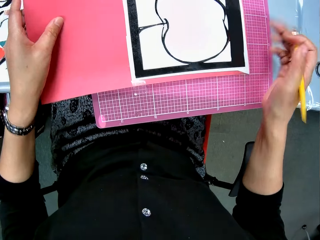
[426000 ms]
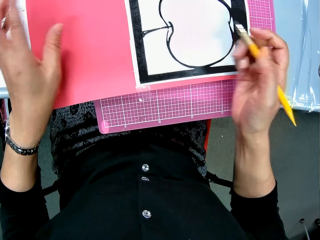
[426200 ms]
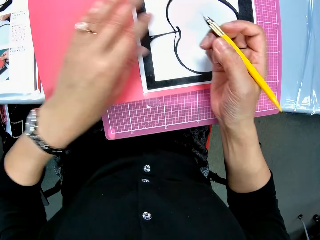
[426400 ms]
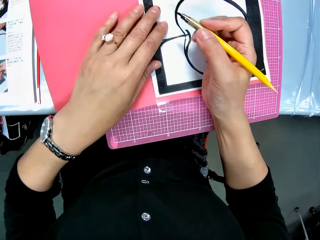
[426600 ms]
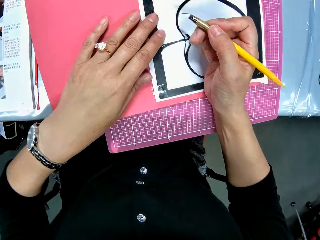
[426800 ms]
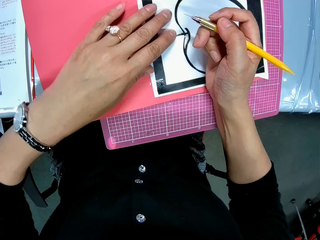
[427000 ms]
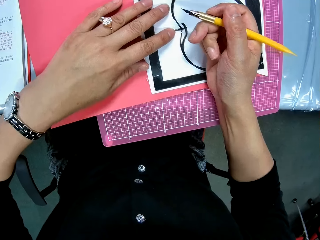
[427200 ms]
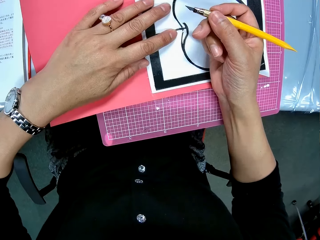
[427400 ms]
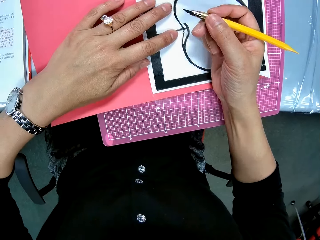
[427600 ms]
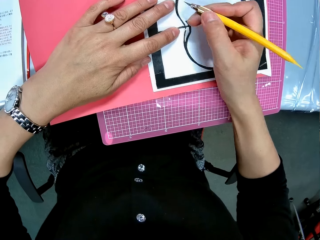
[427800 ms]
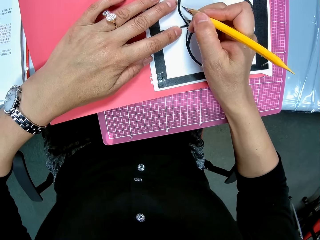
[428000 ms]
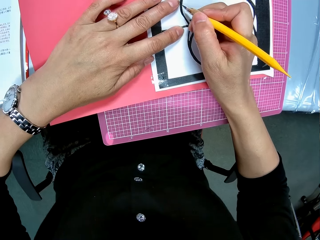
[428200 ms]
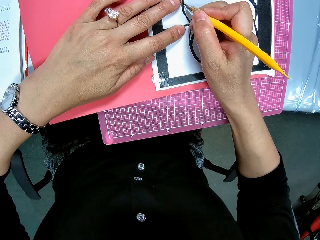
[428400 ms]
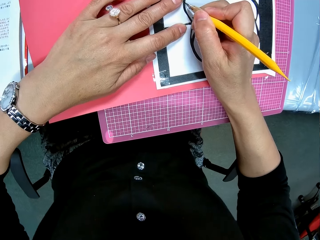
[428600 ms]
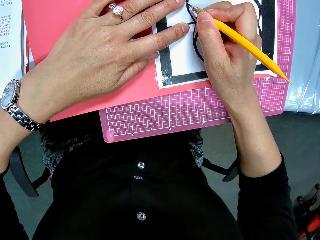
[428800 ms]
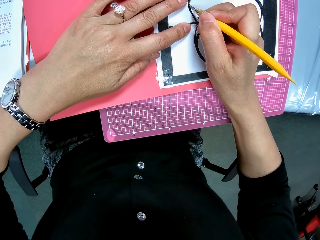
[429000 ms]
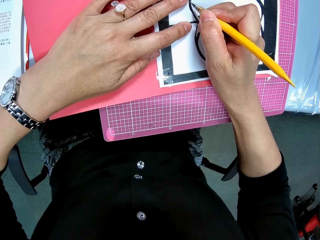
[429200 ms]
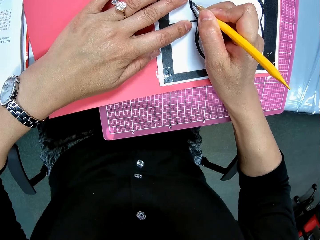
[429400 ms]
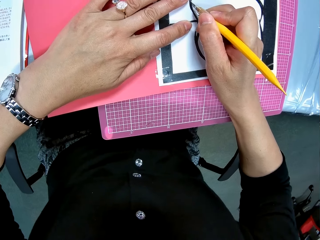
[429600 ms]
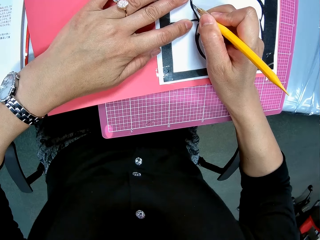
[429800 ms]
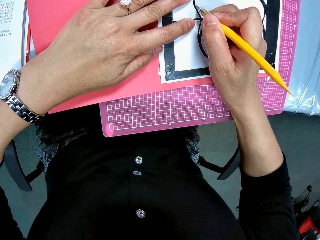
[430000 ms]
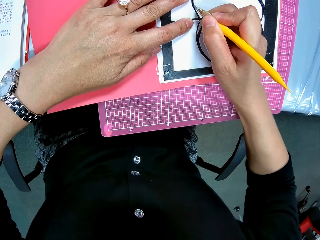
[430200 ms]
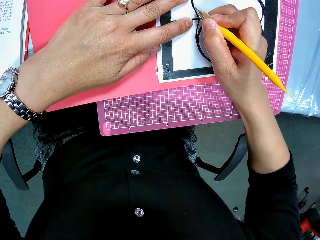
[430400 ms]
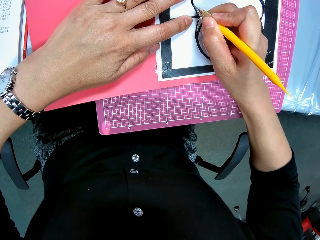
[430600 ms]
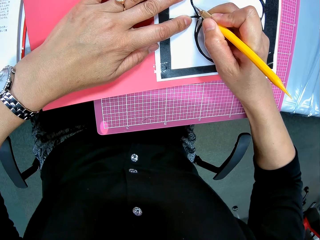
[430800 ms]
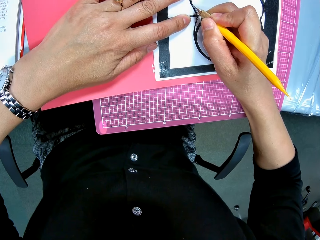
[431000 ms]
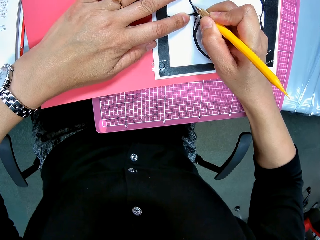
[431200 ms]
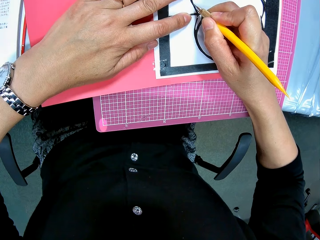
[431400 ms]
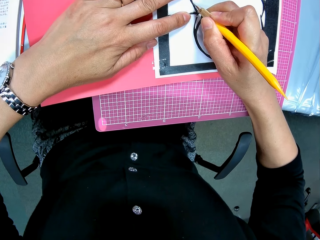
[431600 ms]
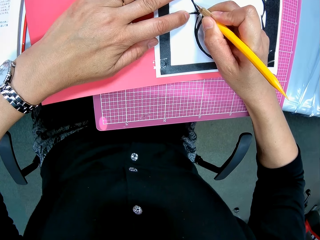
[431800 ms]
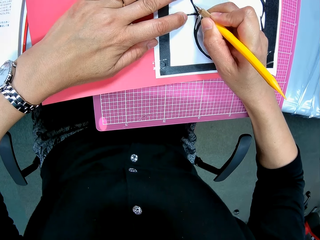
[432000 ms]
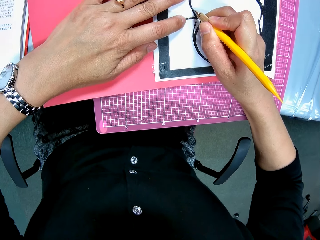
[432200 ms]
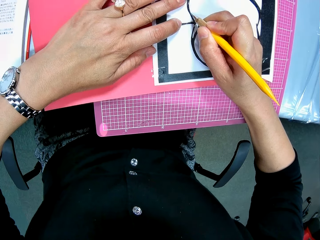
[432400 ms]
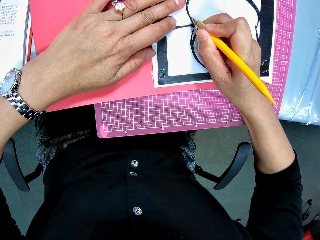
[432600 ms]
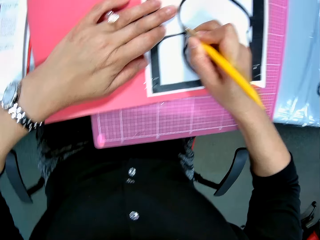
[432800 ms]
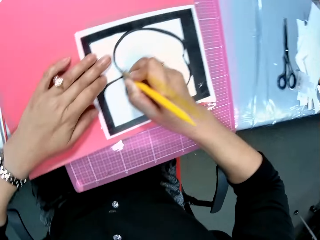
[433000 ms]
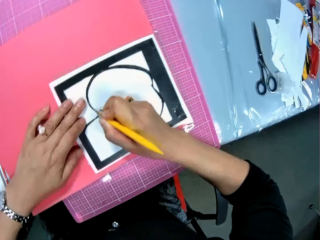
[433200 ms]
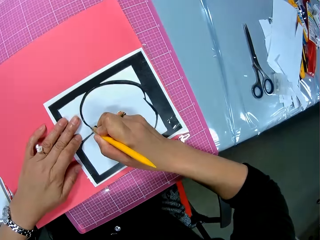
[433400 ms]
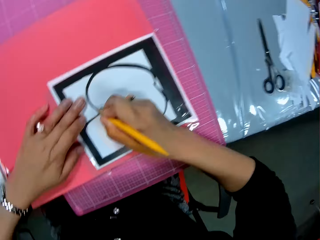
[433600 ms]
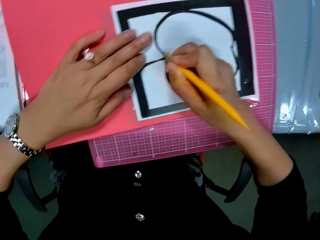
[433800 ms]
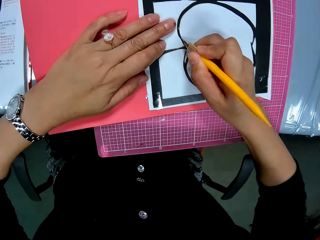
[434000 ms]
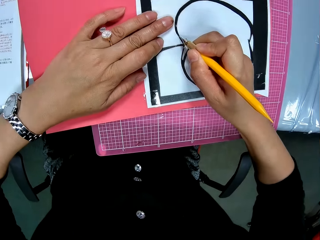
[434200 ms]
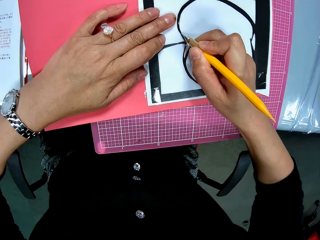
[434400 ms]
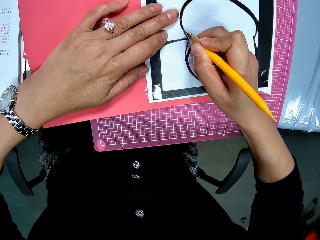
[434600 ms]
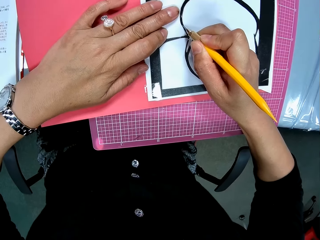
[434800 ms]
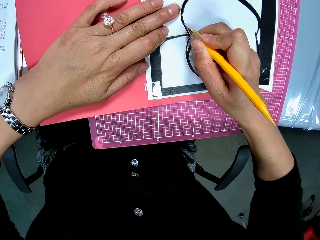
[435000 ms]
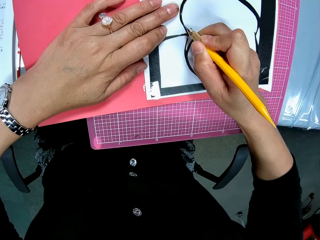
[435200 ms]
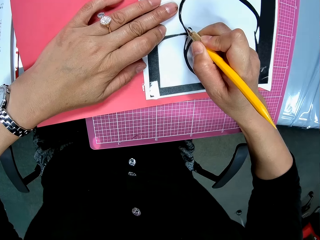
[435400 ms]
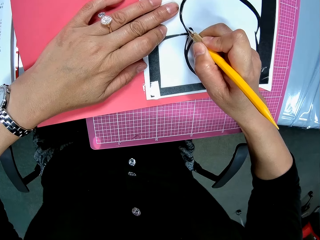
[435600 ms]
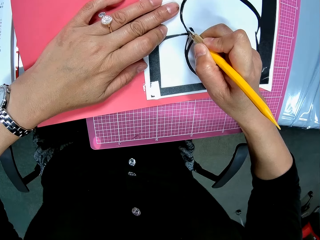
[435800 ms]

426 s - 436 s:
The camera wearer continues to cut the paper craft with the craft knife. They glance at the right side of the table.

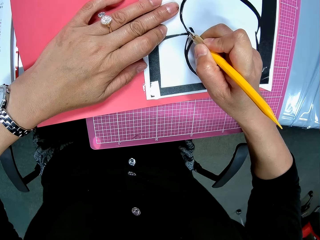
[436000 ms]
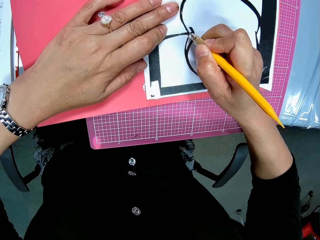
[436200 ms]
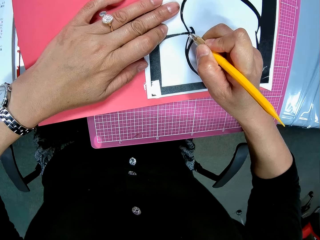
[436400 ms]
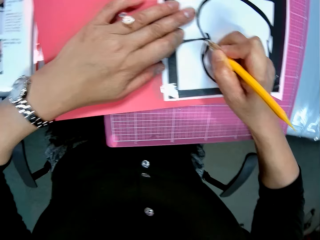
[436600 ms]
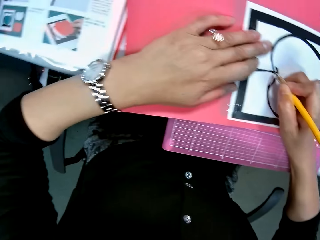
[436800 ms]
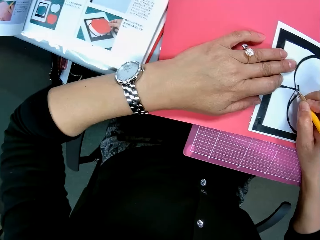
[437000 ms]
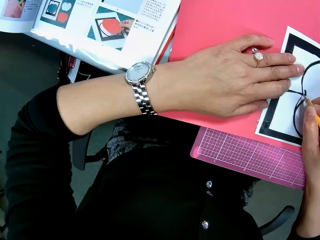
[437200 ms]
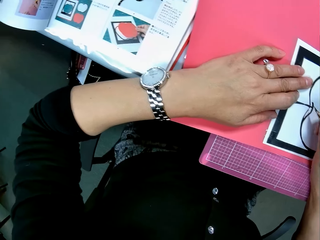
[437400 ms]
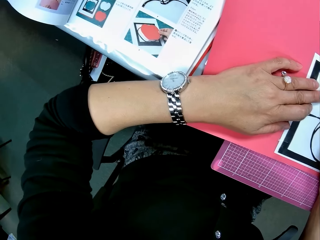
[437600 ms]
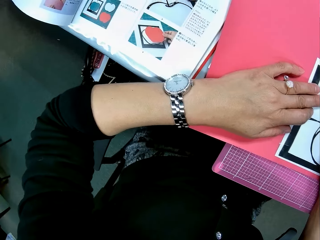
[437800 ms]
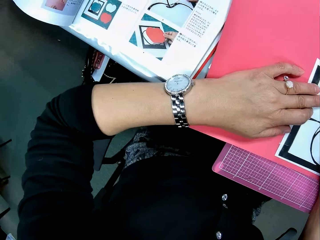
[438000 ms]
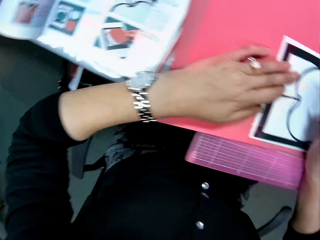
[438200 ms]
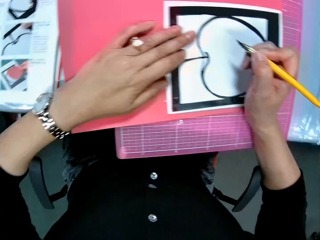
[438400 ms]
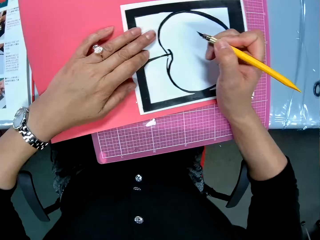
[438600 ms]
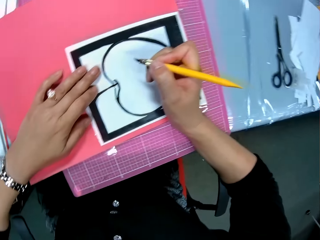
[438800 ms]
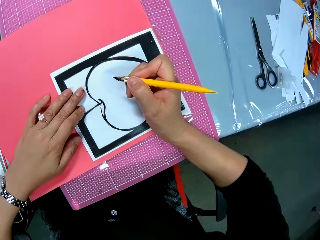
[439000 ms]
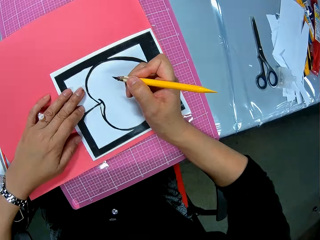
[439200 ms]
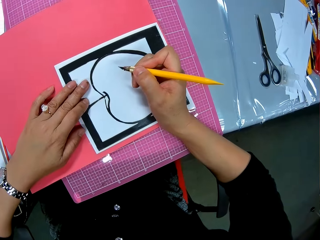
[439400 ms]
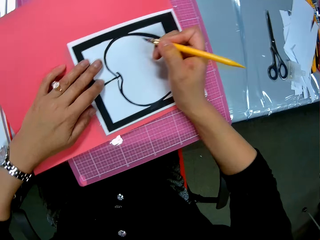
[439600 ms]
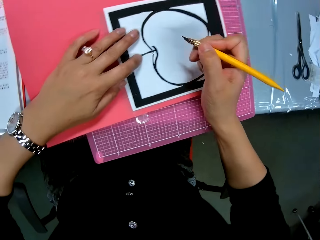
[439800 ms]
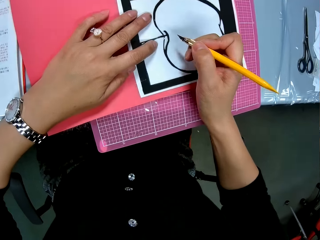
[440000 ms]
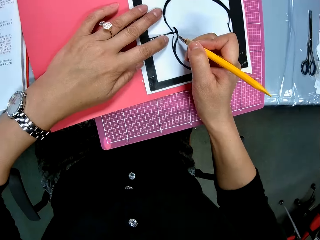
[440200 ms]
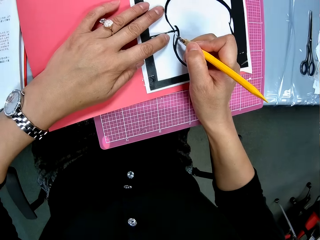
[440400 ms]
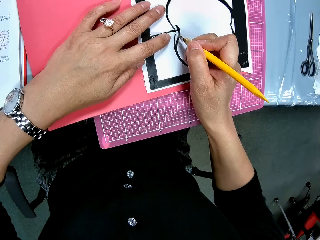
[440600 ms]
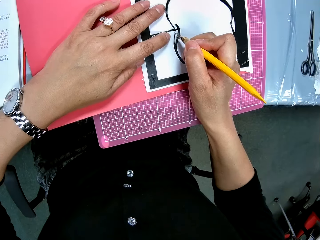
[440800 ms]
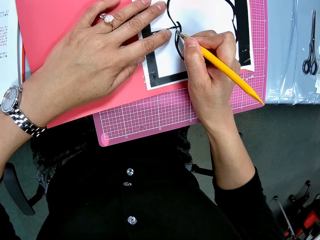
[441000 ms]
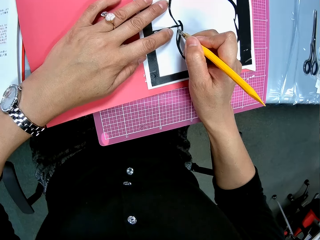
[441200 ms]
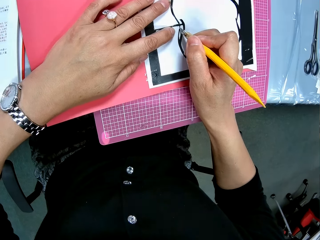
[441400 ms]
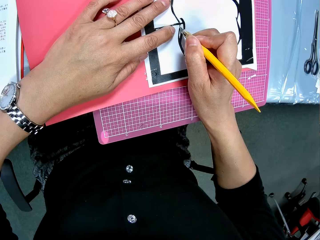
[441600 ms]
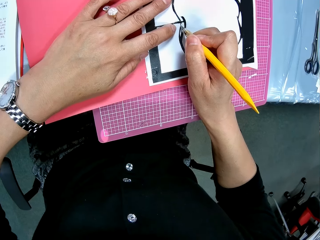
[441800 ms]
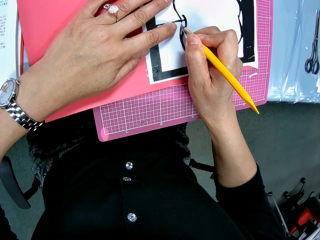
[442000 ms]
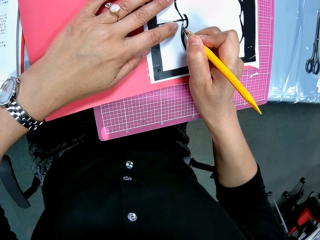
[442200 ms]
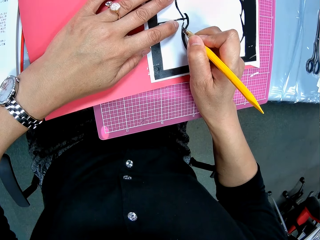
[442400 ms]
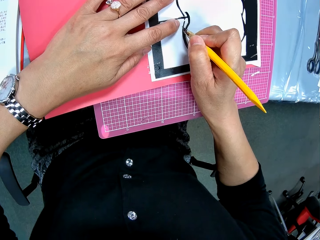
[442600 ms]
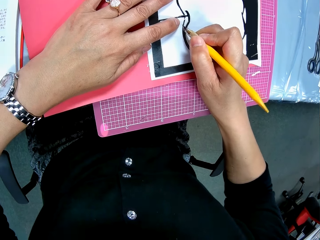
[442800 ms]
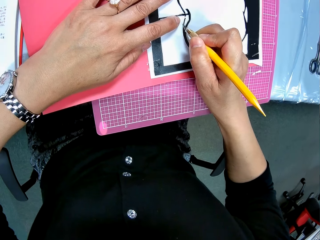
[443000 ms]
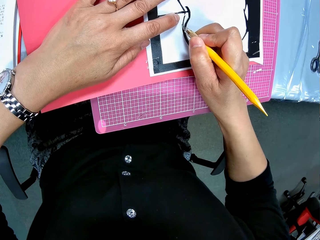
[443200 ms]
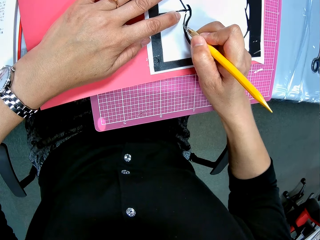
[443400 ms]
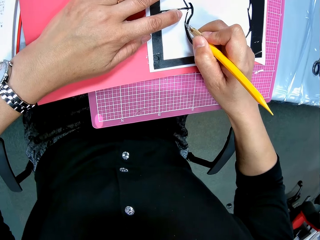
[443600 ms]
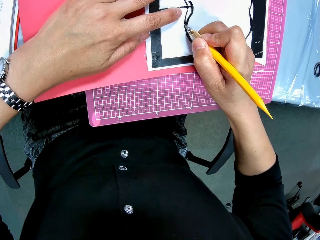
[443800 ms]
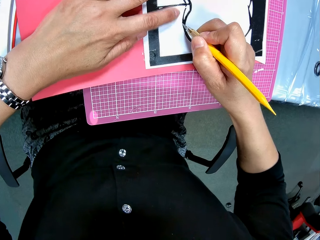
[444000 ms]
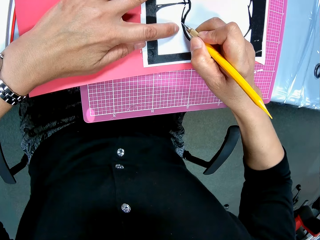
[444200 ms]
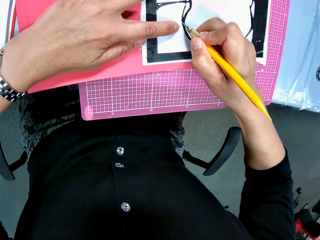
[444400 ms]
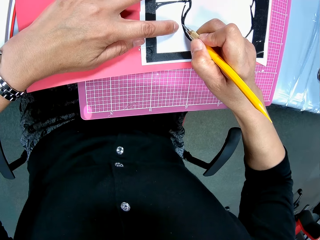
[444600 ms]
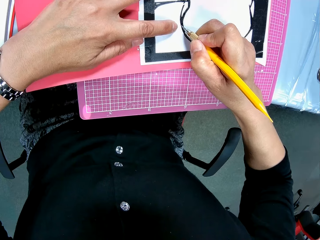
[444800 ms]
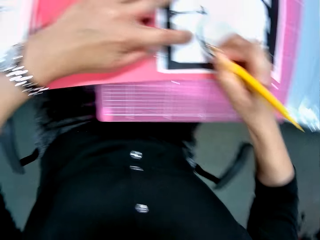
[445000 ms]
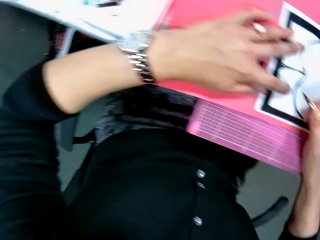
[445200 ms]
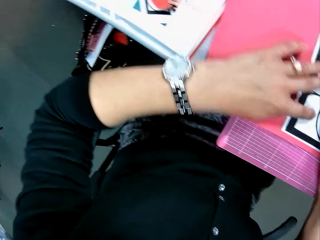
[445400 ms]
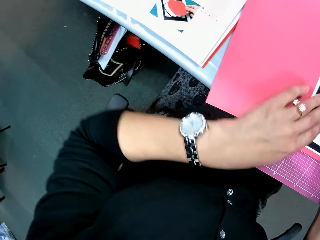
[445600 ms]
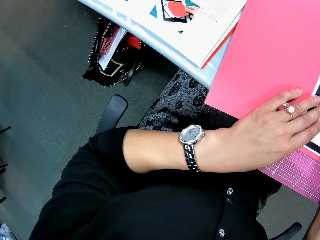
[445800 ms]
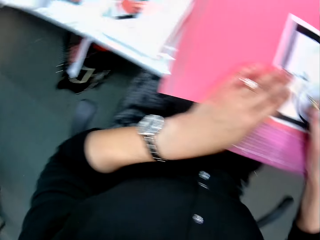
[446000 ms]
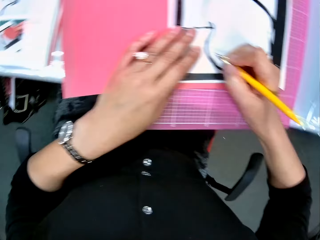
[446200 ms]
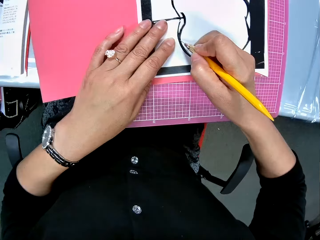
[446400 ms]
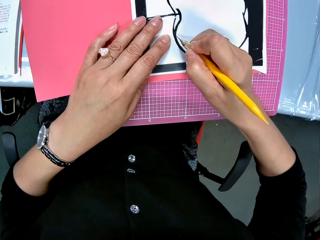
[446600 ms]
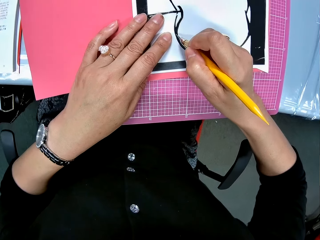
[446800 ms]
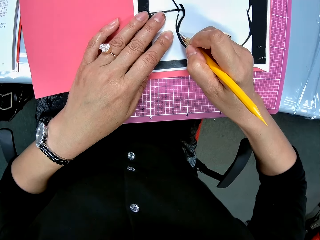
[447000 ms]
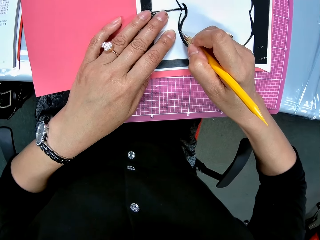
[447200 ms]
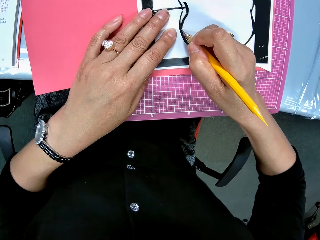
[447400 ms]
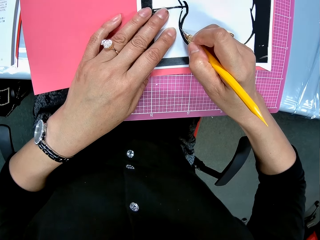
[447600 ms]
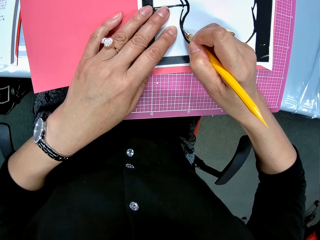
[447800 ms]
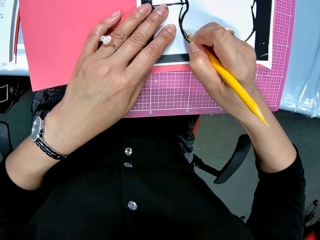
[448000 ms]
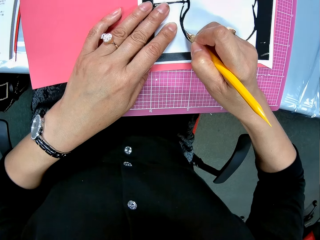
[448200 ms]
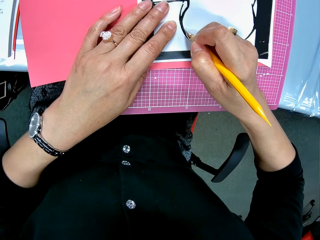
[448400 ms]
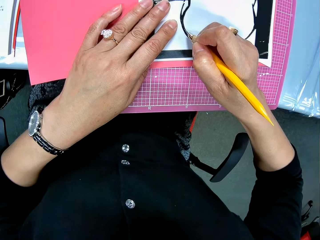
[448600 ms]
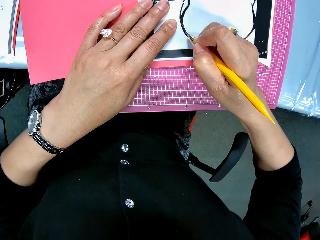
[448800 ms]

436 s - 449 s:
The camera wearer glances around the work area. They look at the book. They continue to cut the paper craft with the craft knife. They look at the bag on the floor.
